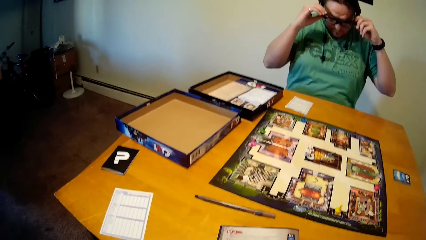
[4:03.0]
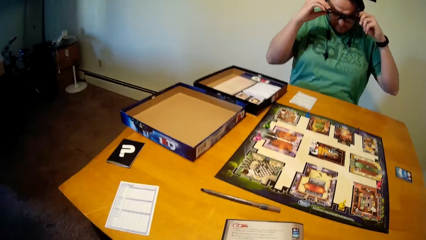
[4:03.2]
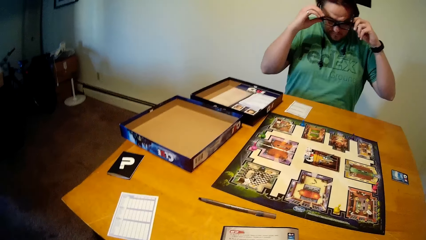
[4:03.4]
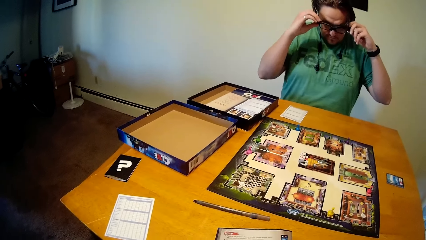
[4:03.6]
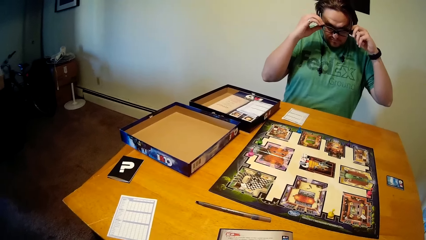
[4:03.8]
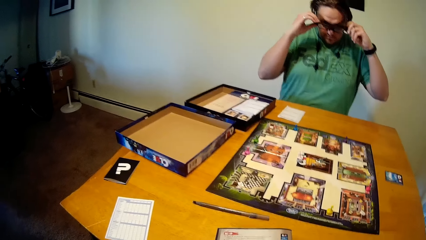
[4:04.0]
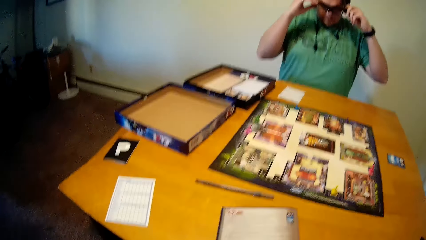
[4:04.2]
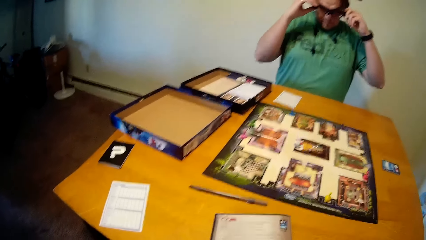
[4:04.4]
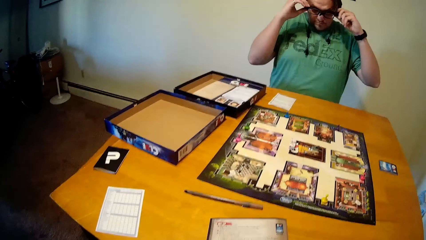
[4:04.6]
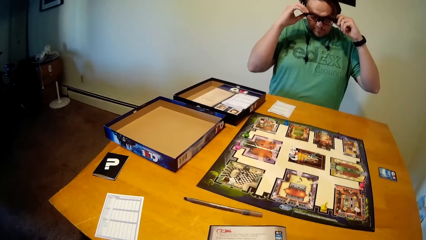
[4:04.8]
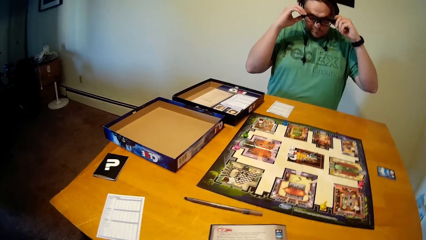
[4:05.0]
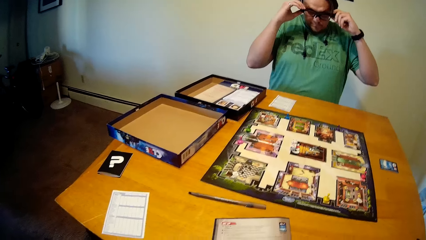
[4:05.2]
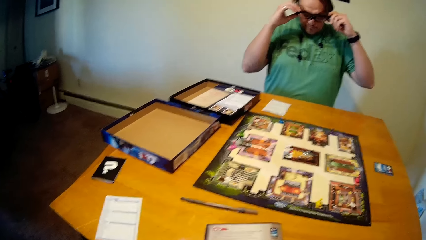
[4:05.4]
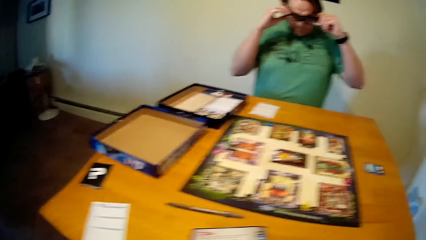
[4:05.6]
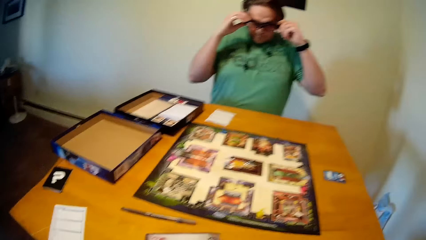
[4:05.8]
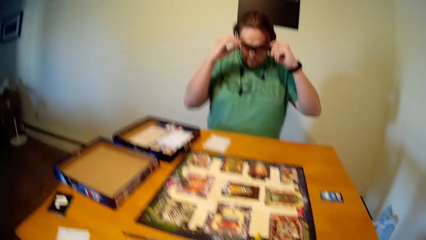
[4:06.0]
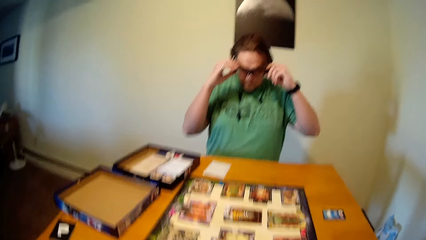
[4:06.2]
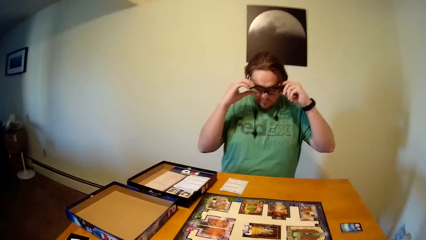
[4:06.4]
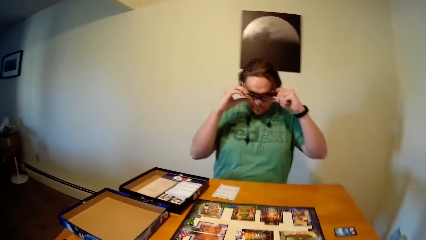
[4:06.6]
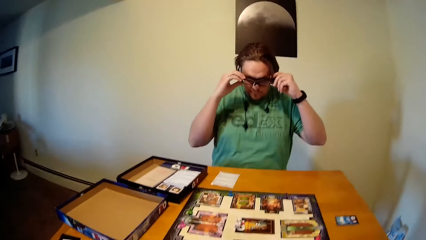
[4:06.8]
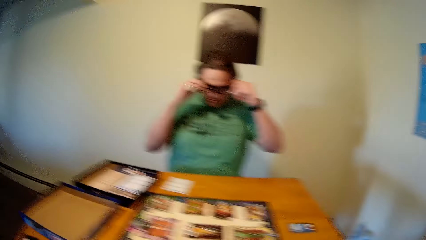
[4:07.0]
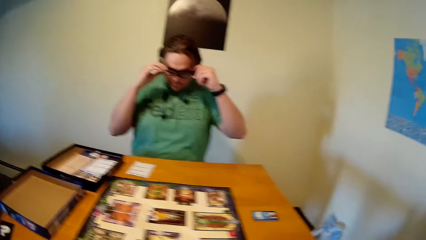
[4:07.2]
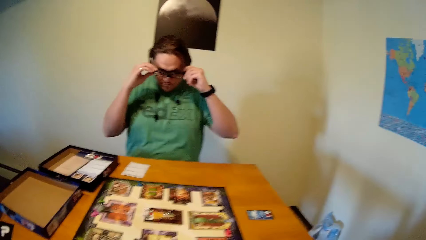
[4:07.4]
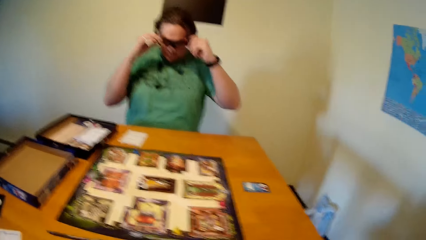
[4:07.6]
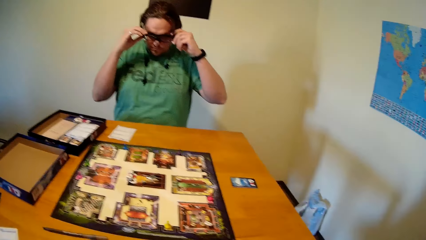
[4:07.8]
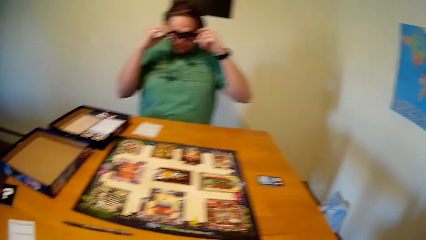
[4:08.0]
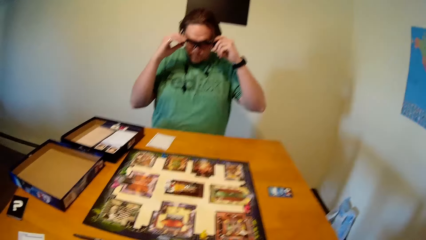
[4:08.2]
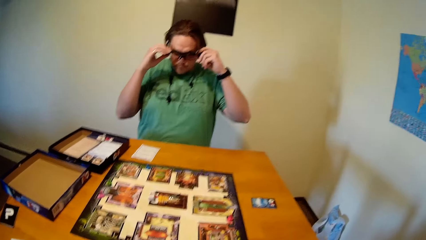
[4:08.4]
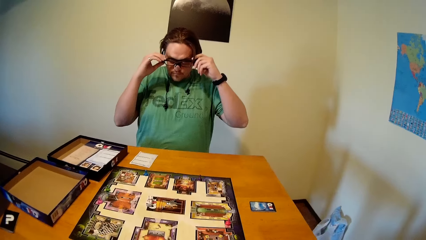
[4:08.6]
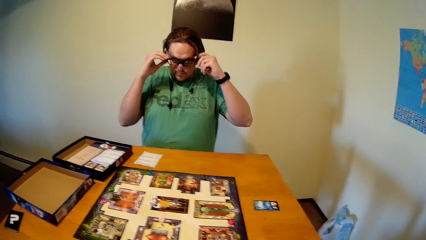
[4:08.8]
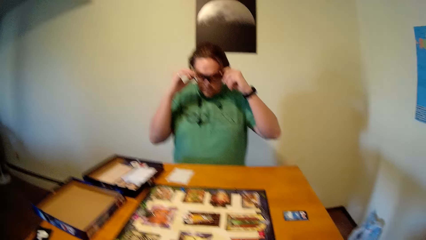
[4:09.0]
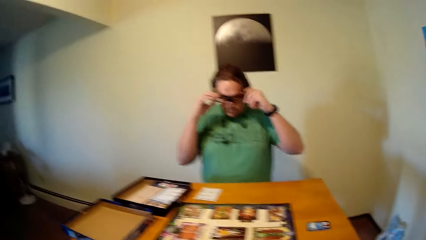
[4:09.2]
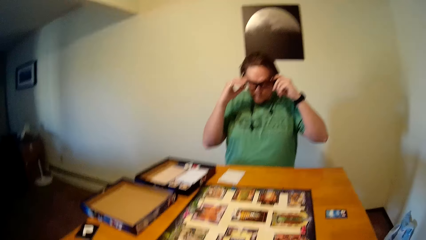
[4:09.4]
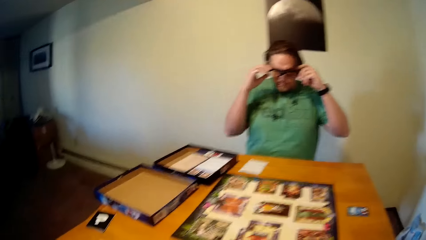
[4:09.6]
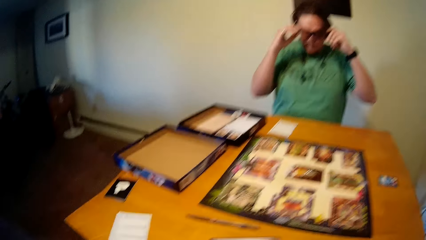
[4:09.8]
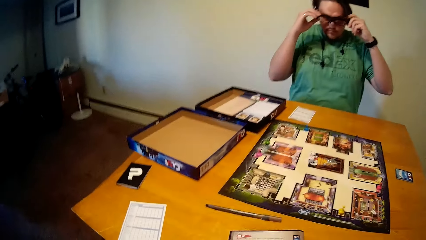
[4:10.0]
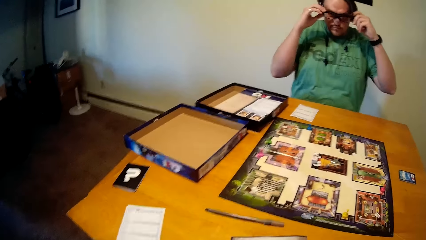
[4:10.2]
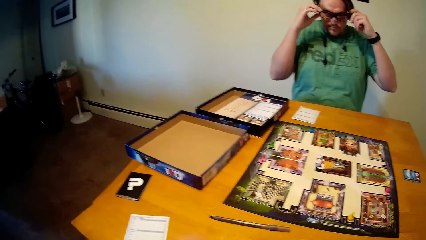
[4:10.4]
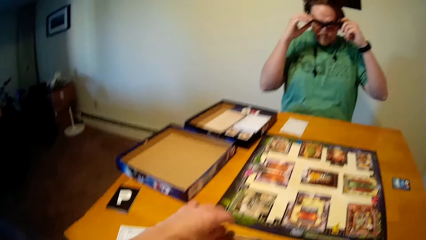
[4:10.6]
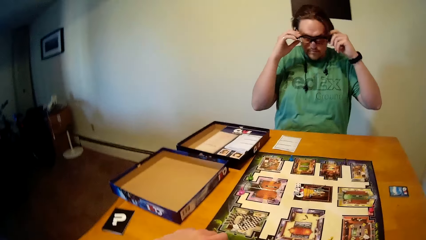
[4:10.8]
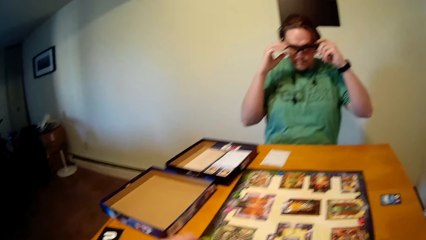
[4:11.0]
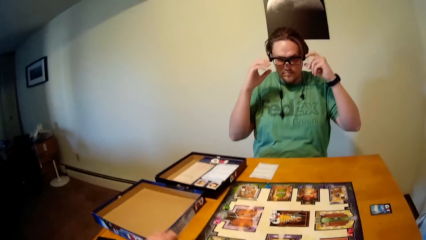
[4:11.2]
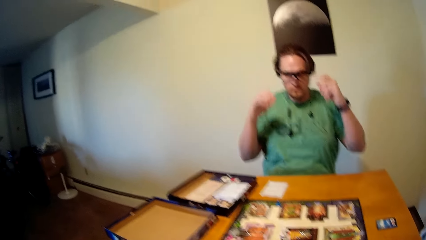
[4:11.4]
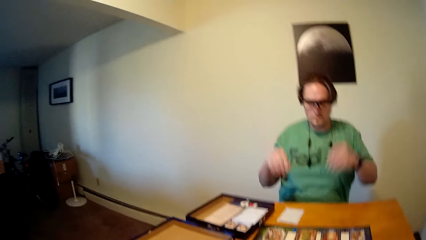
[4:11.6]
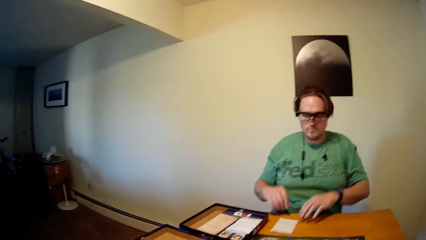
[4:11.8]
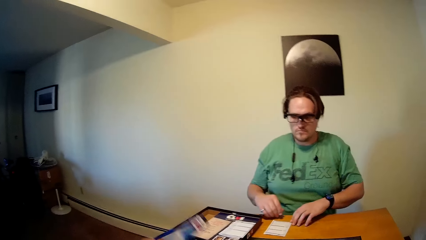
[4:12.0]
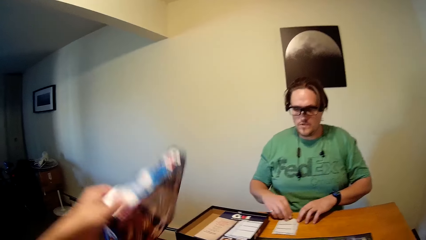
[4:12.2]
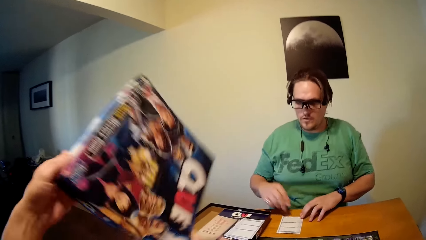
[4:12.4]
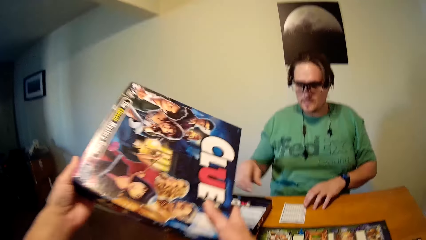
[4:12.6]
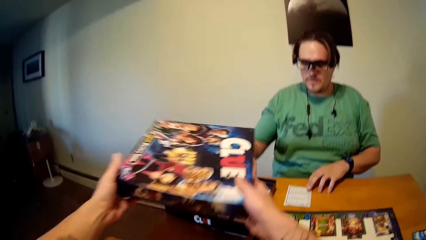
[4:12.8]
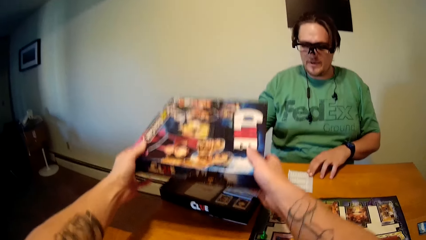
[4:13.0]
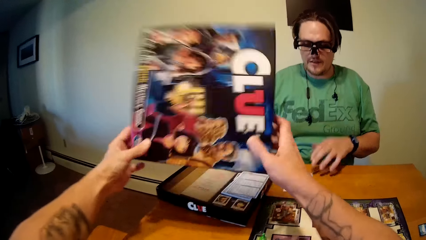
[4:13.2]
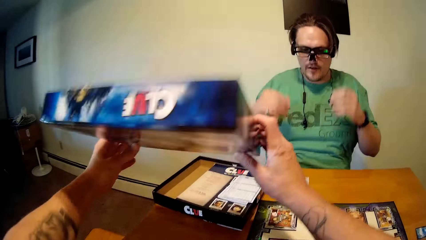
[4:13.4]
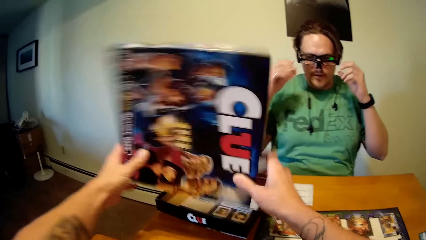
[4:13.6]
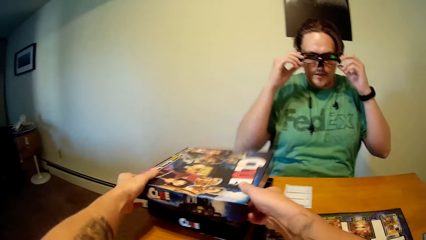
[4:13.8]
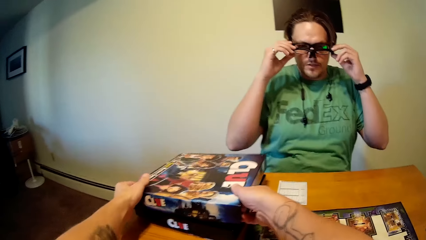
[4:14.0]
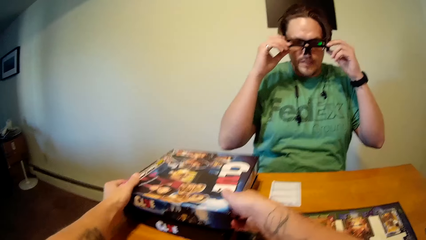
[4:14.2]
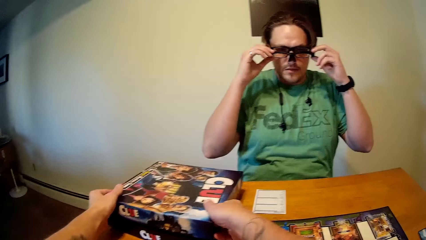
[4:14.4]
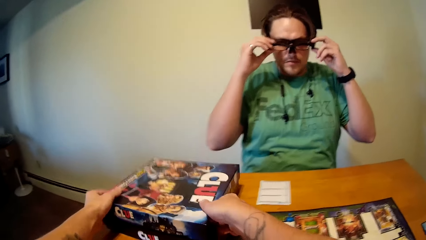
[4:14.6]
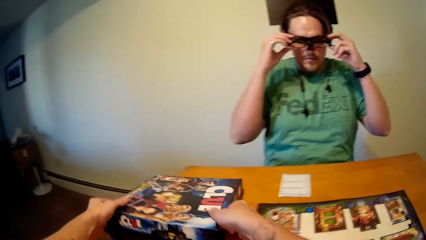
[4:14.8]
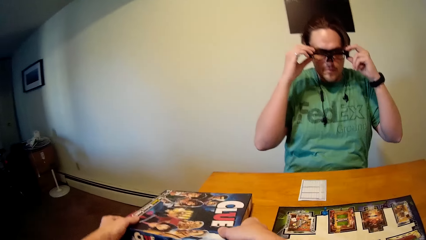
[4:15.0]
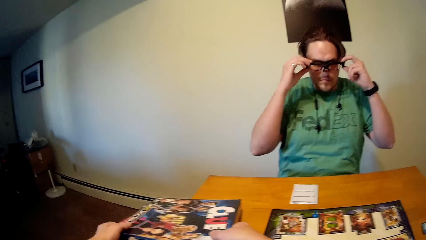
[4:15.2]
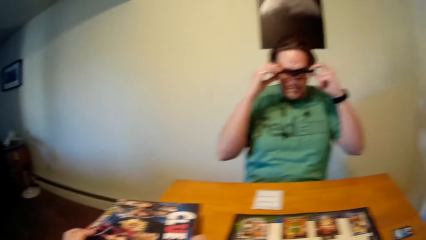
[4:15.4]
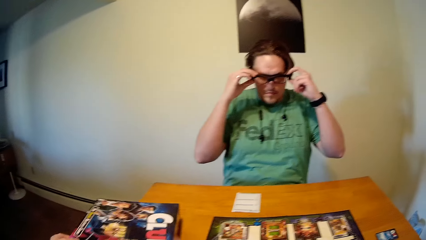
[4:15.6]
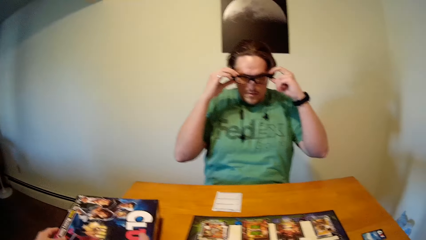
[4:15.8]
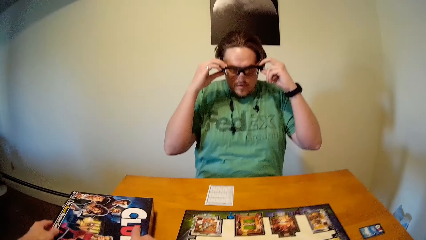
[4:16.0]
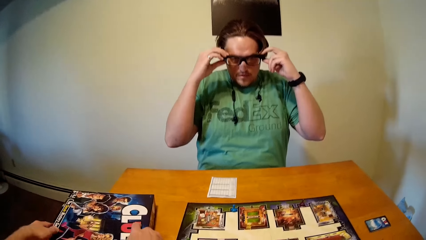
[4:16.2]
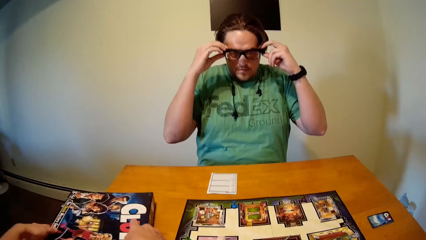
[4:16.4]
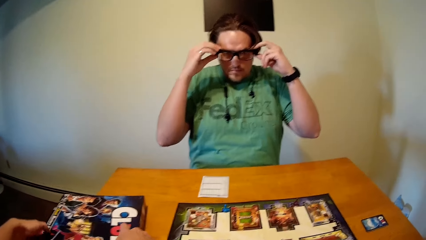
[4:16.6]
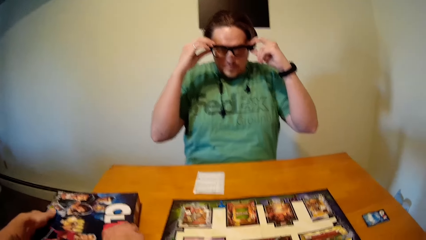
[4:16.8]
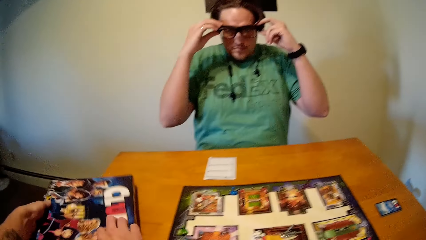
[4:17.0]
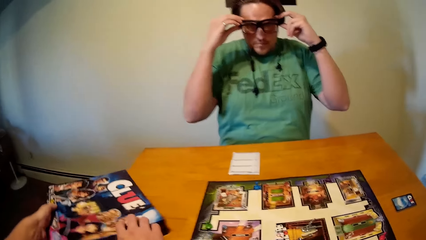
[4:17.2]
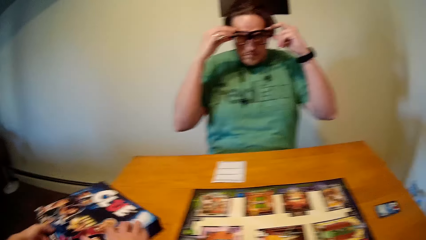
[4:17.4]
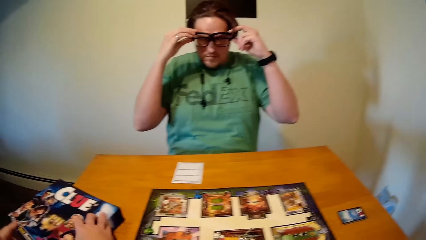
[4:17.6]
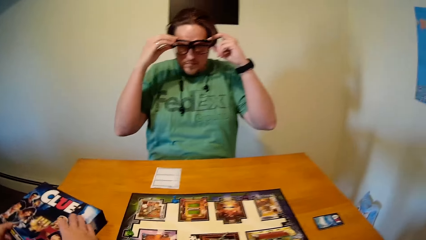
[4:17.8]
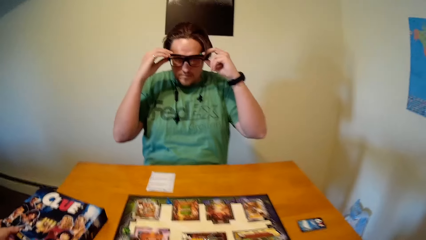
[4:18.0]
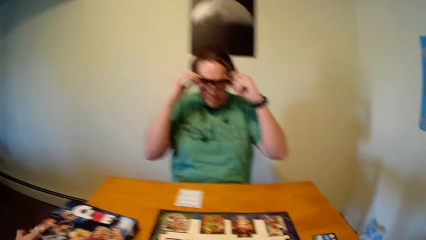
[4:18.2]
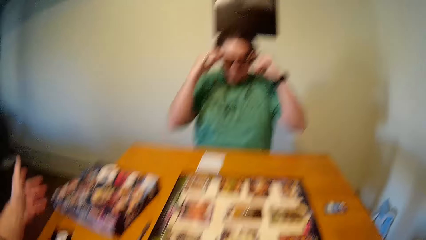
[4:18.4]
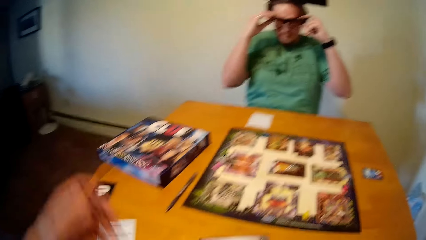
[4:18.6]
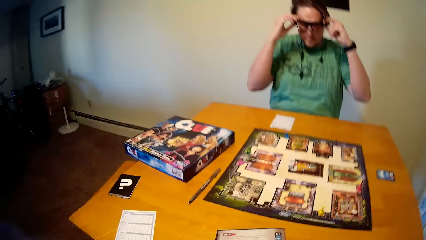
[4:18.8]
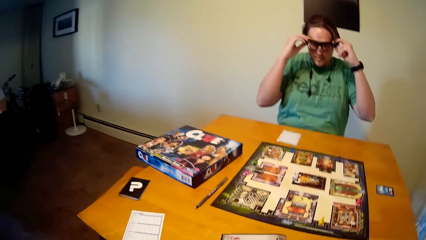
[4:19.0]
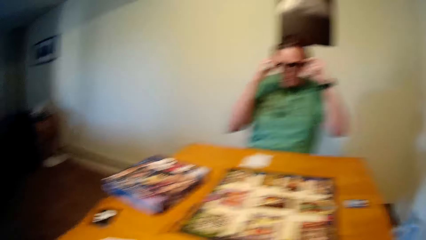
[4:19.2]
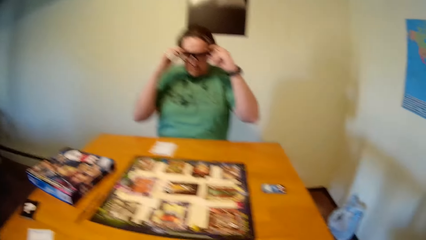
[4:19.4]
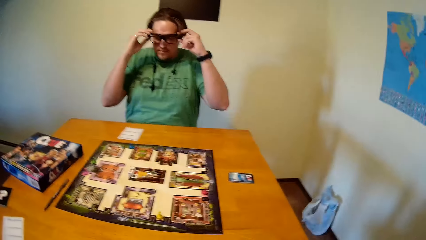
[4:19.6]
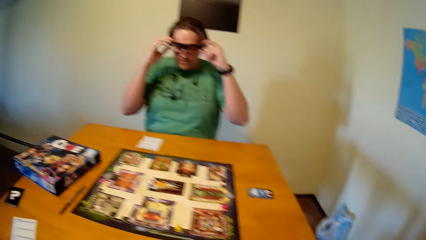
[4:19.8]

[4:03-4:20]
The camera wearer picks up the pen. They close the game pack with both hands.
